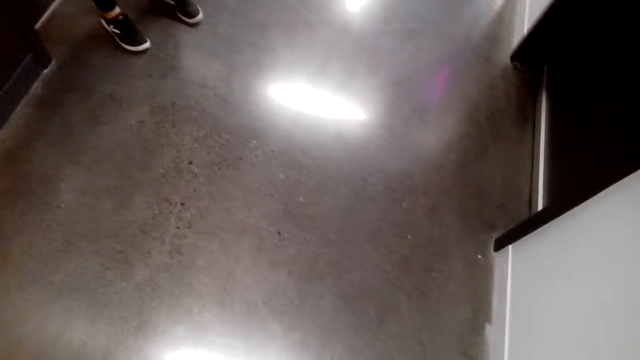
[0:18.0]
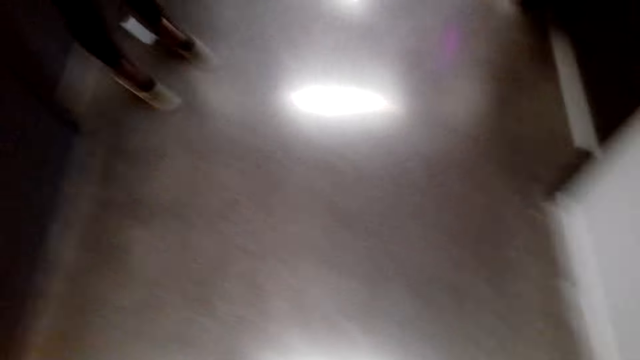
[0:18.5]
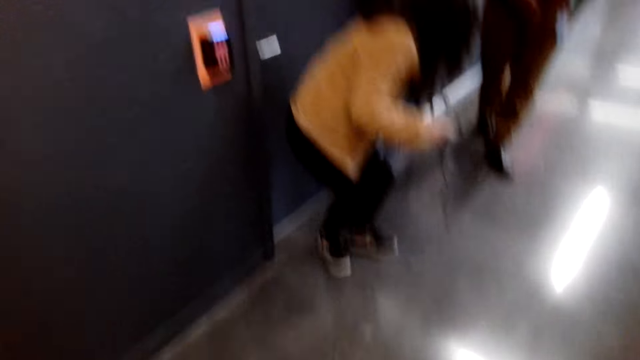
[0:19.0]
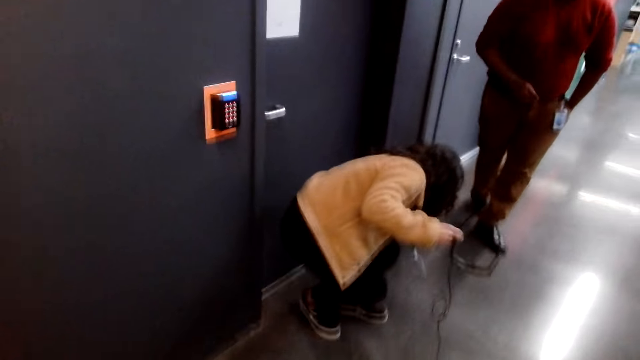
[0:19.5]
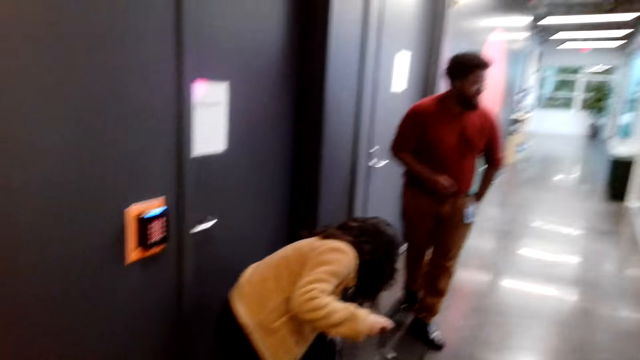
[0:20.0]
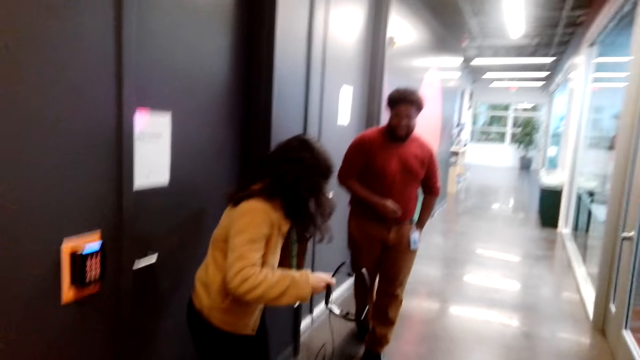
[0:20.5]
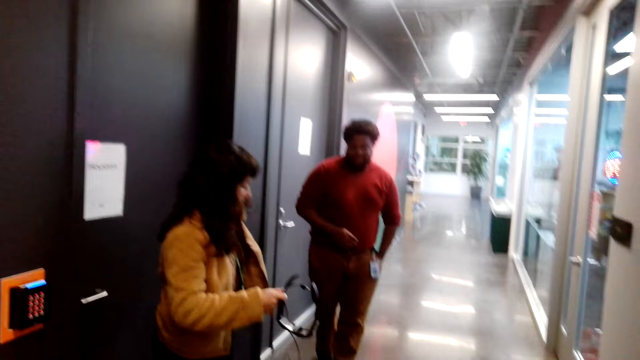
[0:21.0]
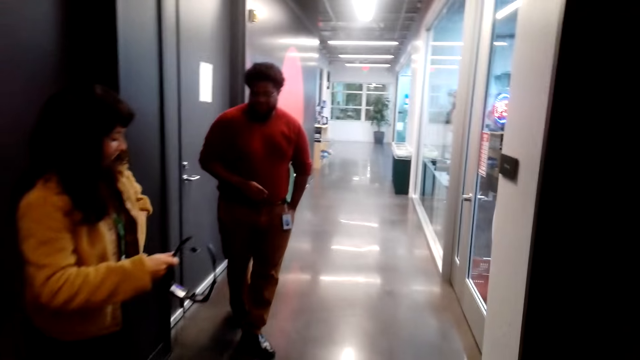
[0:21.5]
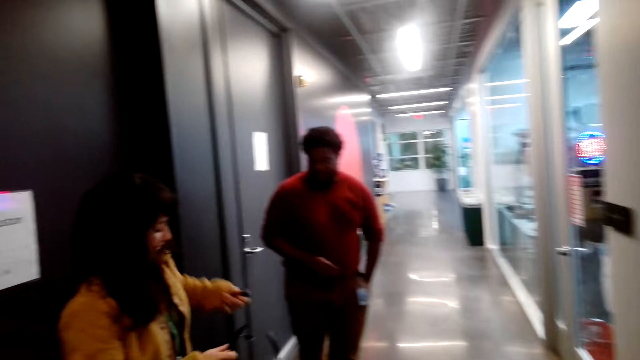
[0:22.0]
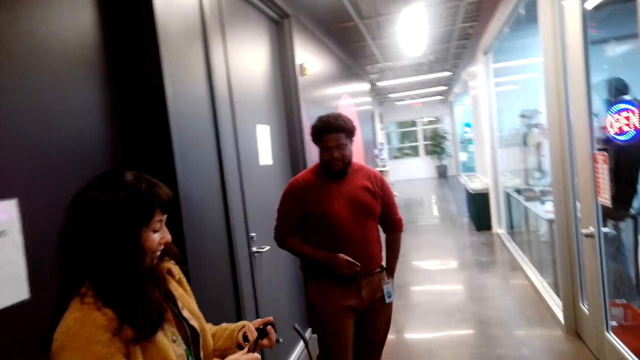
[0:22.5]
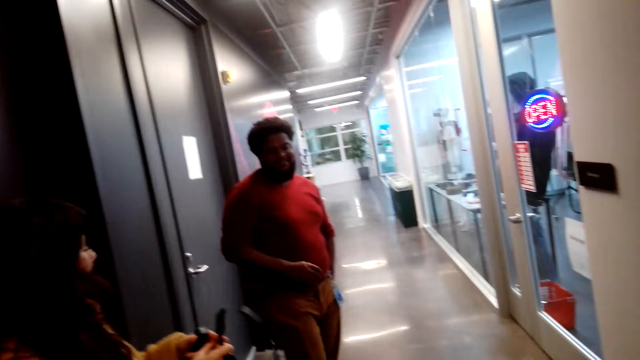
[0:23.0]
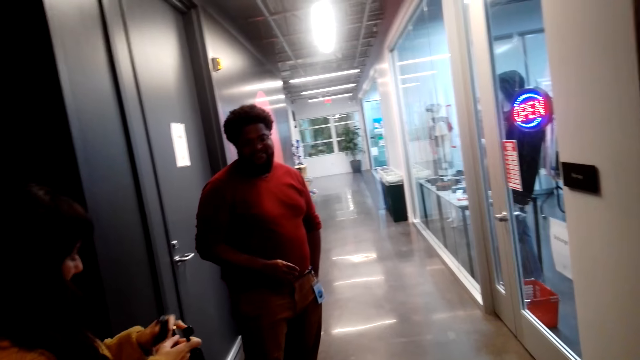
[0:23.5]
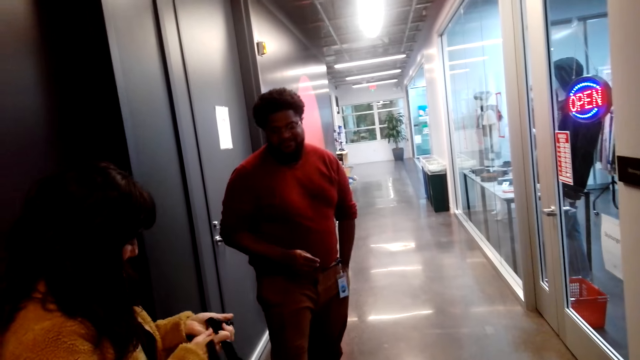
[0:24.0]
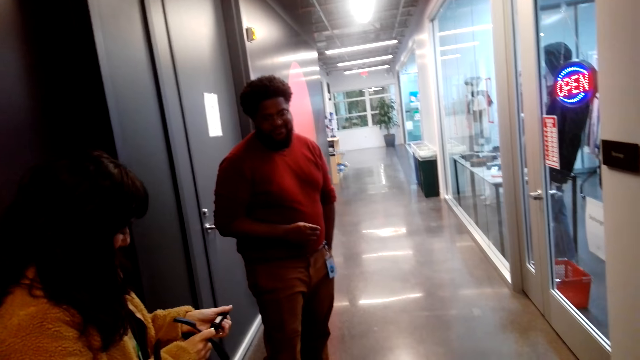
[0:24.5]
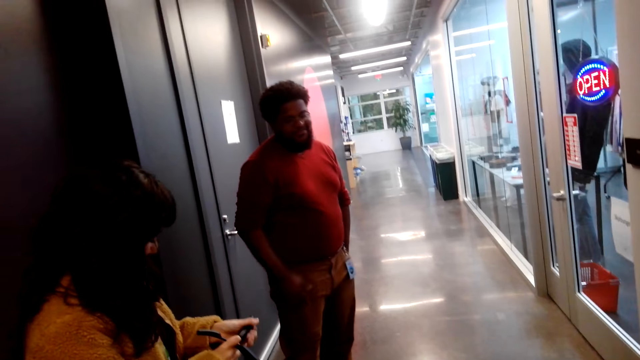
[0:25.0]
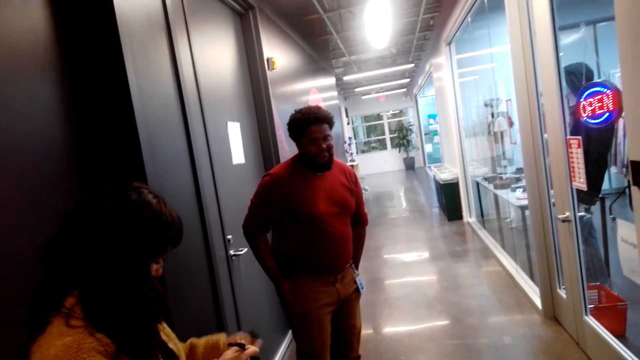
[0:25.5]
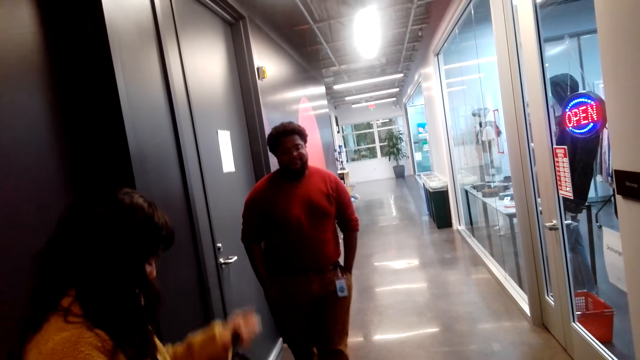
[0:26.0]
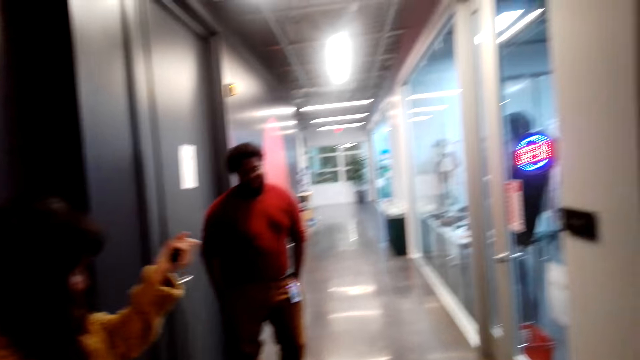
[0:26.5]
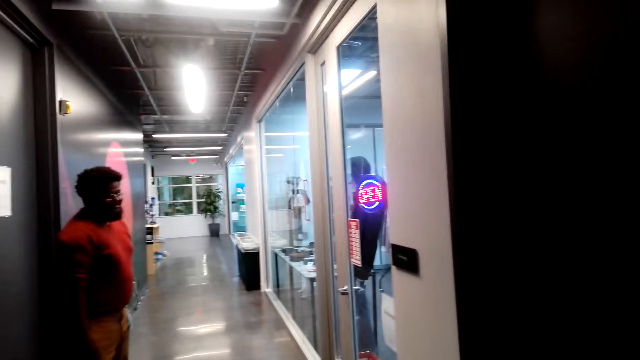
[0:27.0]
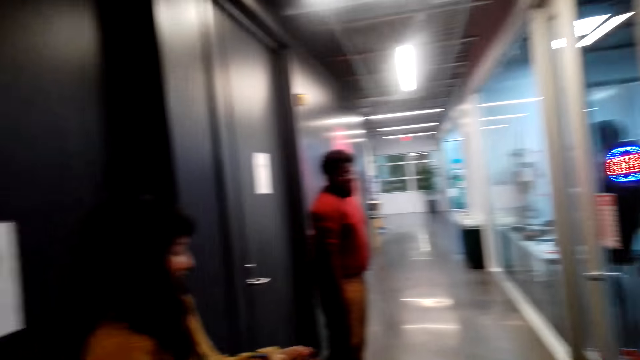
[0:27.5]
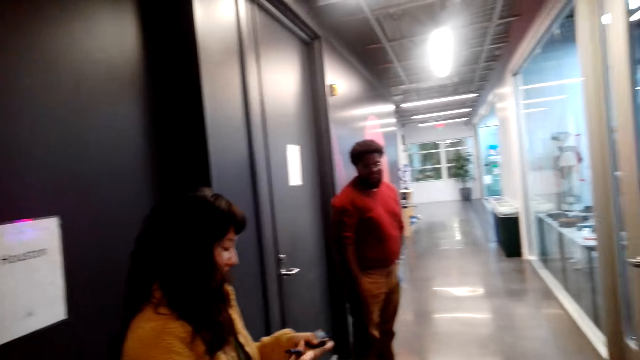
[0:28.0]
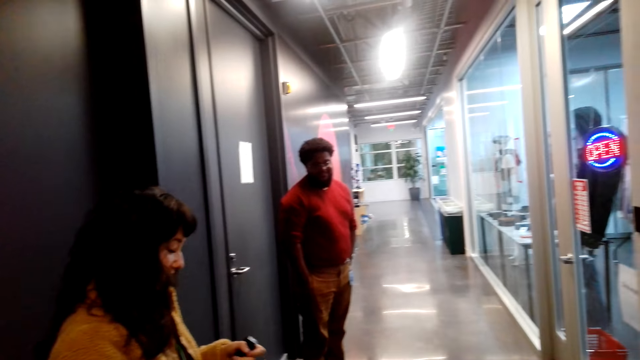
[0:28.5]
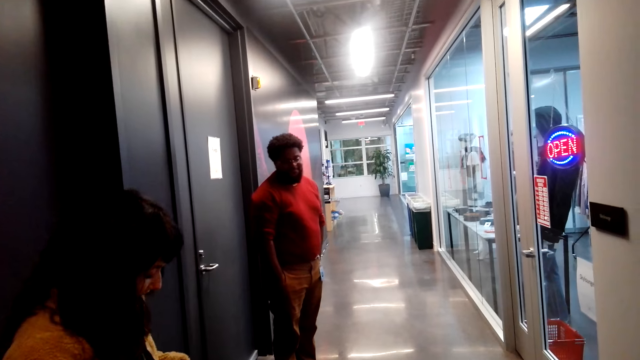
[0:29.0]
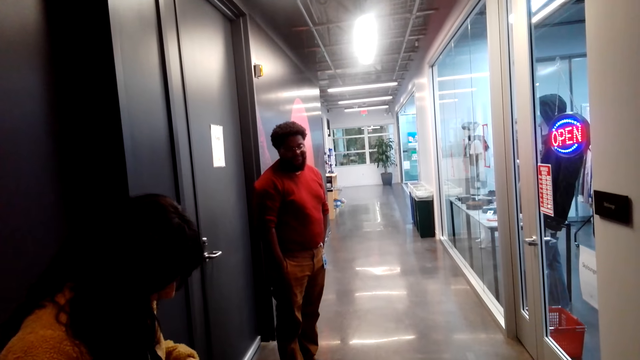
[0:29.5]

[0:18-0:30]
A lady bends to the floor. A man stands near the lady. The lady holds goggles in hand.

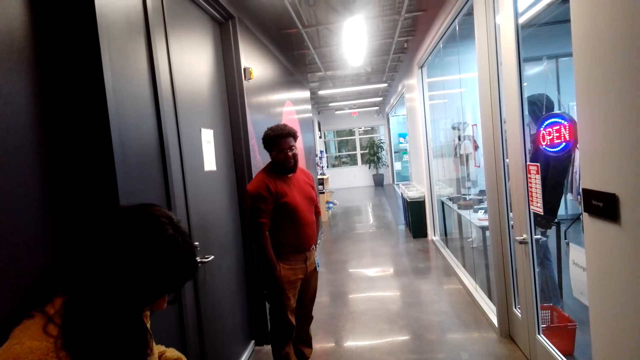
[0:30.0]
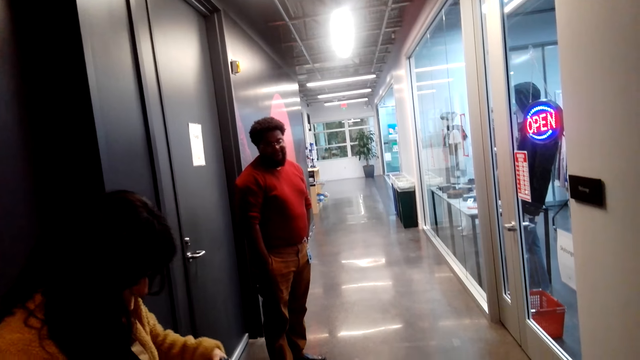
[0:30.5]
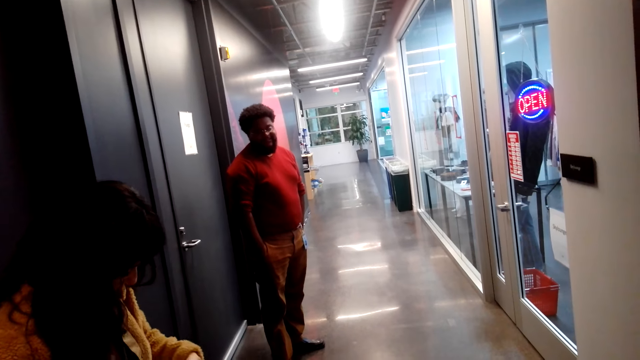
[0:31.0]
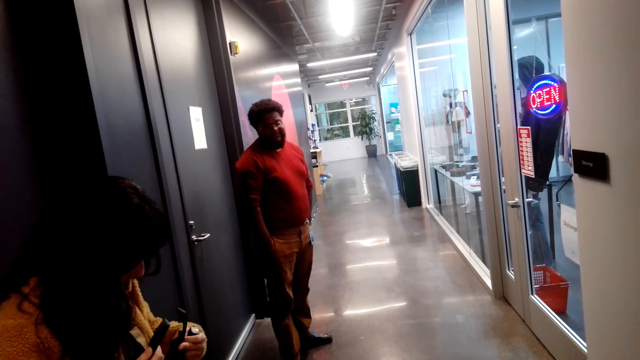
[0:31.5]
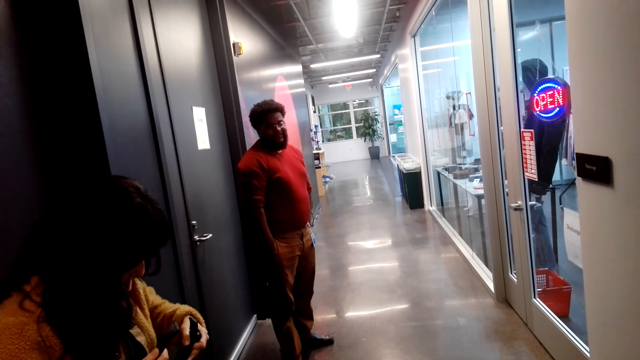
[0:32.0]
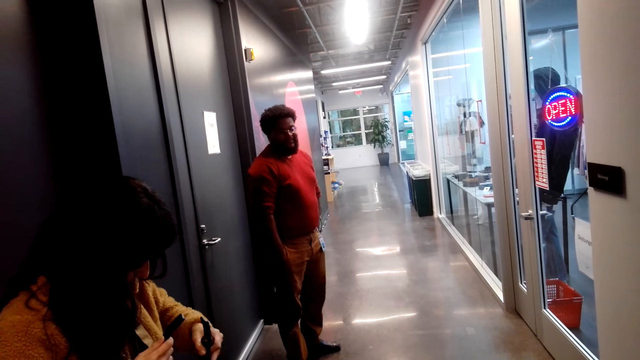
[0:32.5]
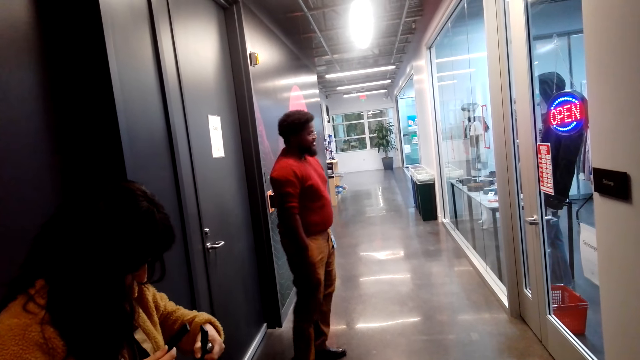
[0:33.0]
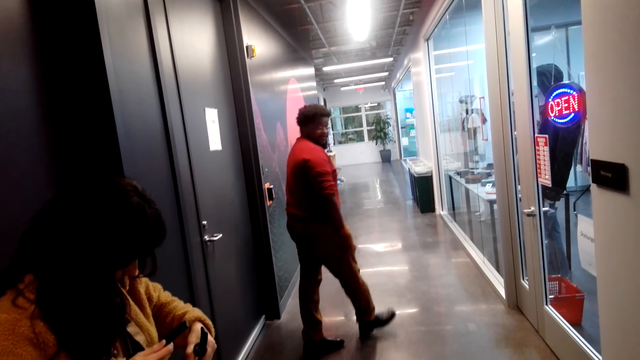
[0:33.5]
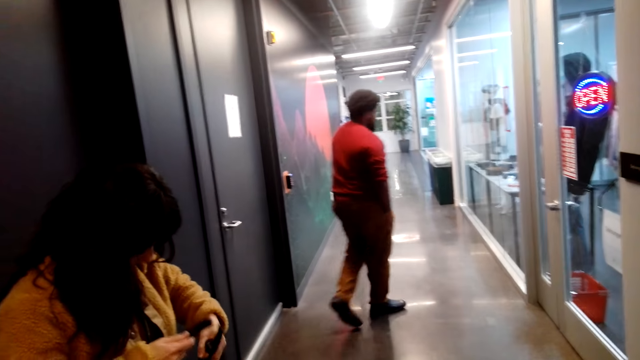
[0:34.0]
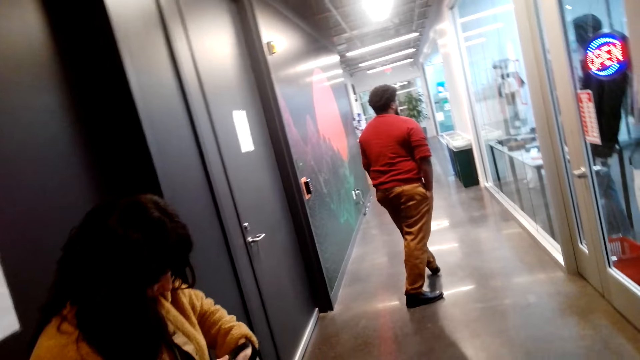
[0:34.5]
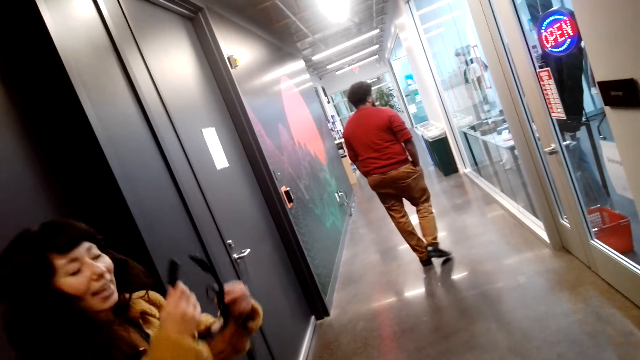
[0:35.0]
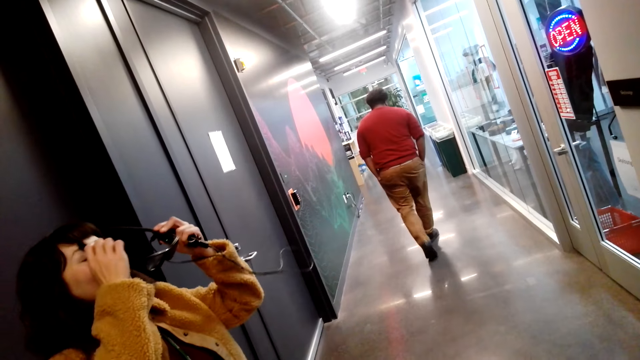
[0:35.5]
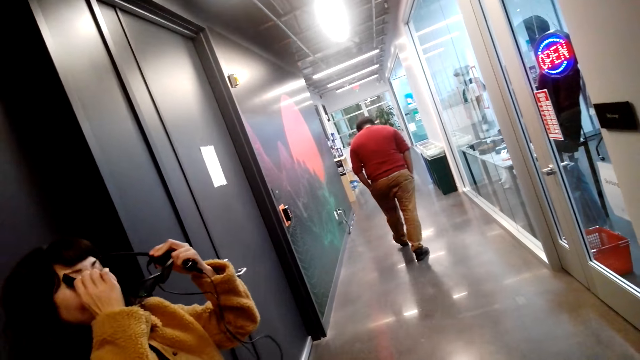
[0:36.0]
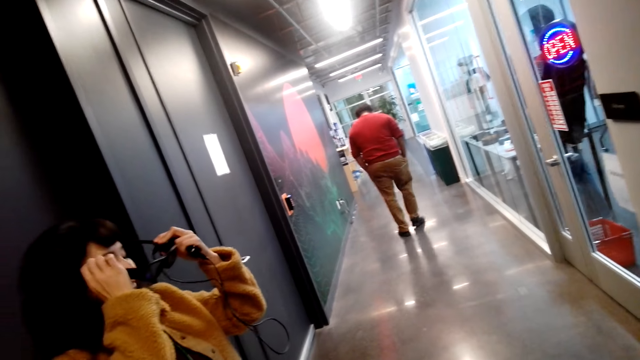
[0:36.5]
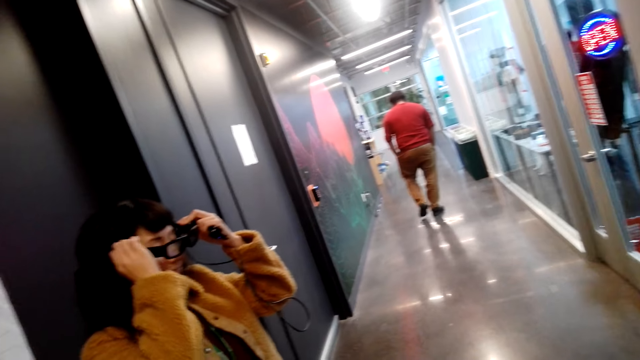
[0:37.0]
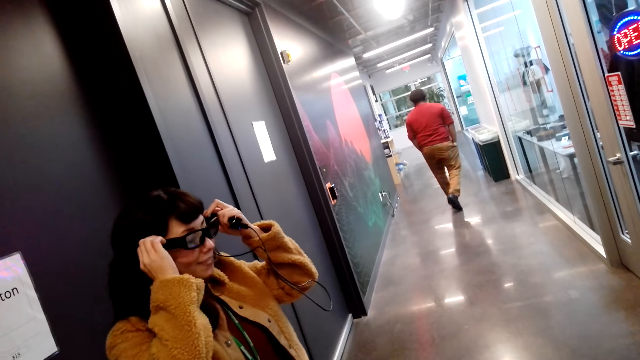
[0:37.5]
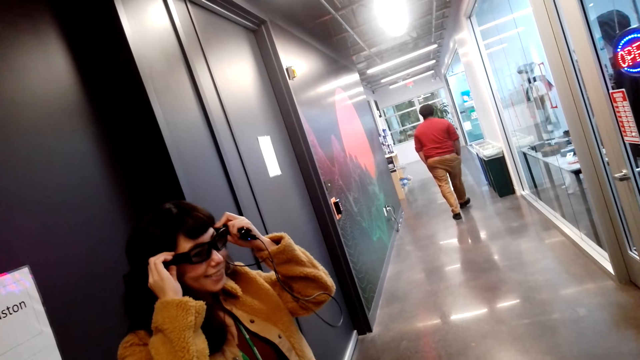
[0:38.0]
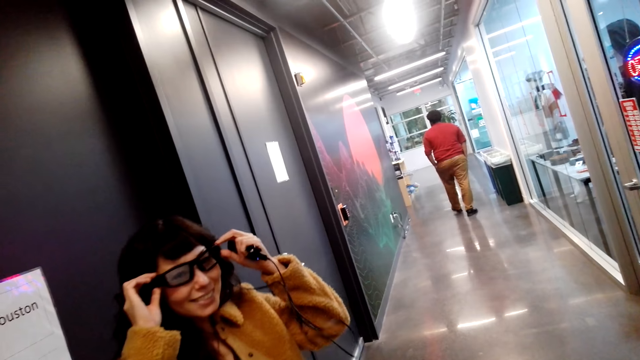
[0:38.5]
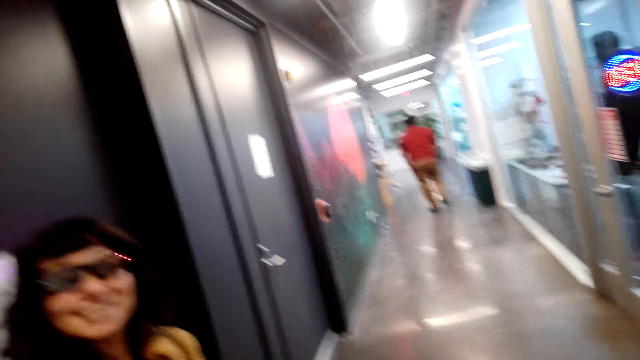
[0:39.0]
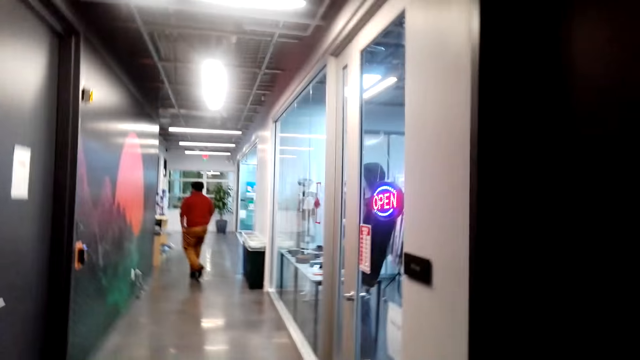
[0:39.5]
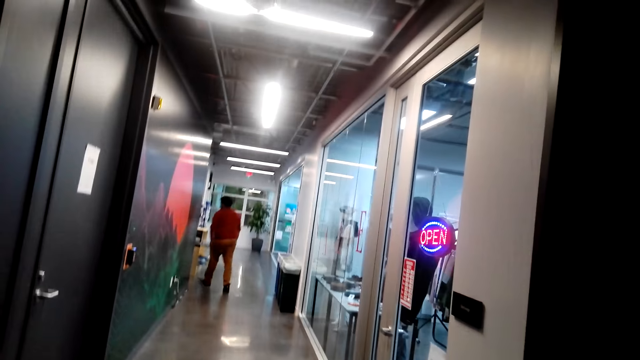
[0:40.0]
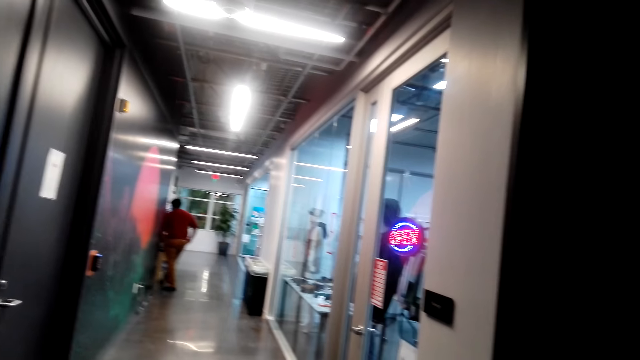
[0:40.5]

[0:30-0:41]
A man walks away. A lady wears goggles.
